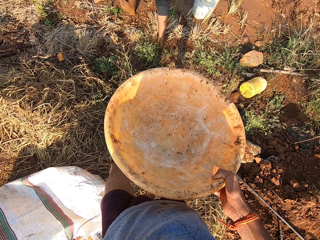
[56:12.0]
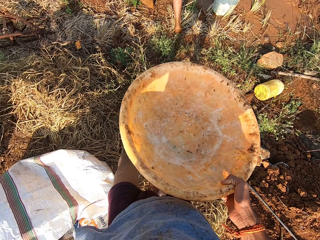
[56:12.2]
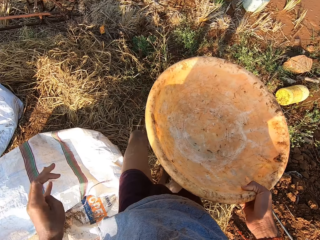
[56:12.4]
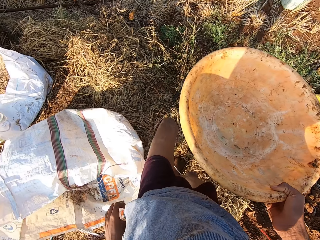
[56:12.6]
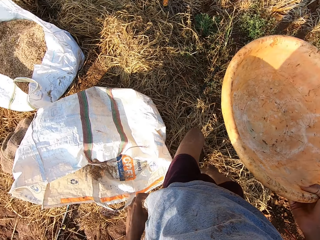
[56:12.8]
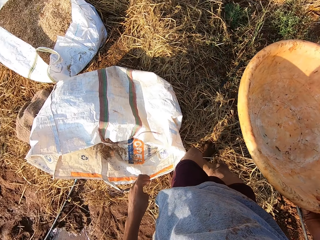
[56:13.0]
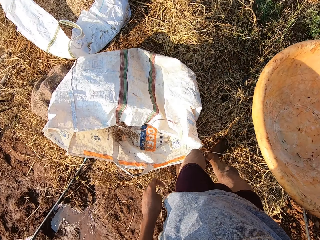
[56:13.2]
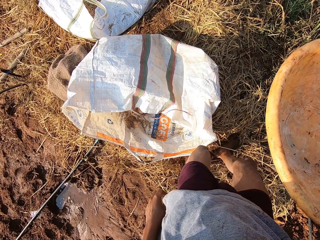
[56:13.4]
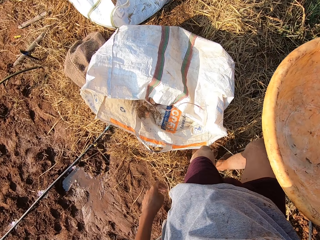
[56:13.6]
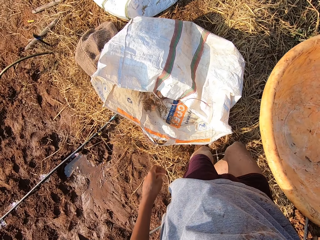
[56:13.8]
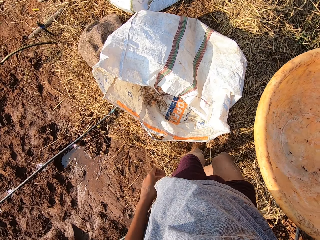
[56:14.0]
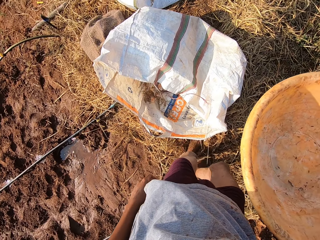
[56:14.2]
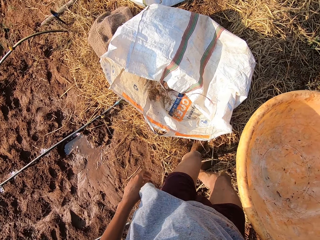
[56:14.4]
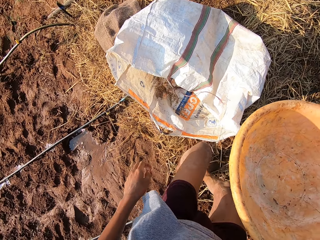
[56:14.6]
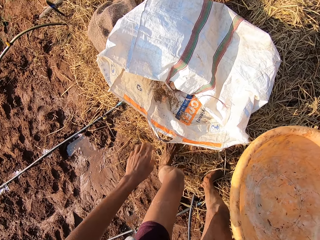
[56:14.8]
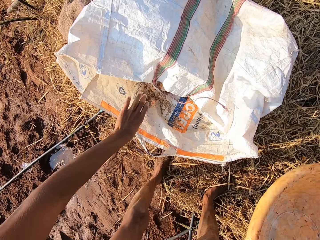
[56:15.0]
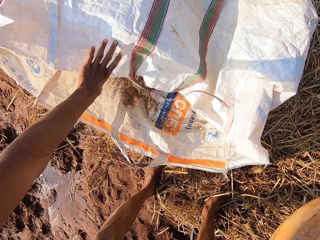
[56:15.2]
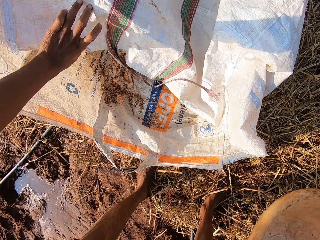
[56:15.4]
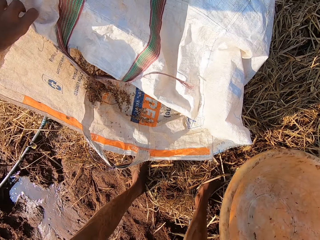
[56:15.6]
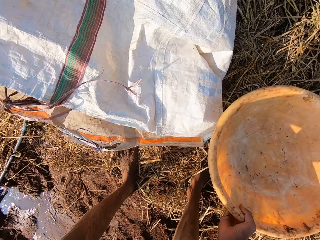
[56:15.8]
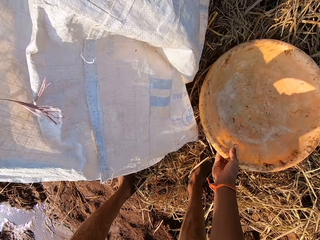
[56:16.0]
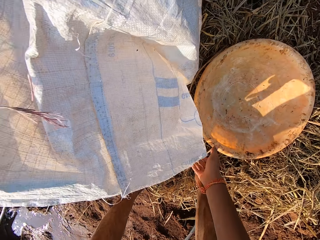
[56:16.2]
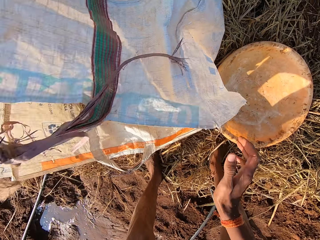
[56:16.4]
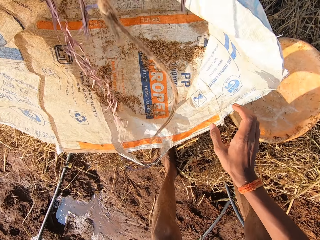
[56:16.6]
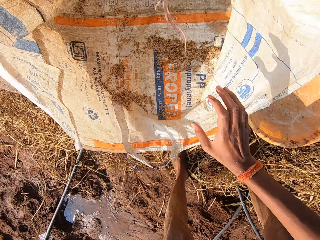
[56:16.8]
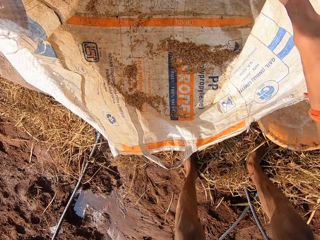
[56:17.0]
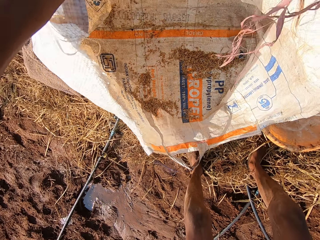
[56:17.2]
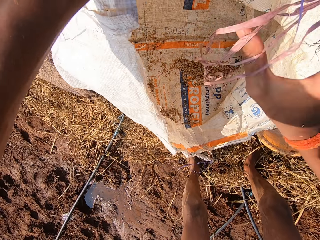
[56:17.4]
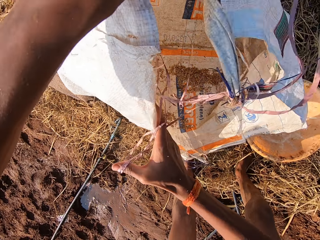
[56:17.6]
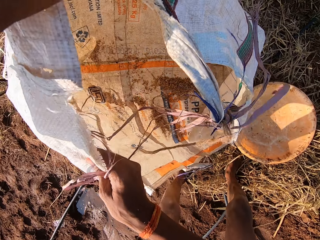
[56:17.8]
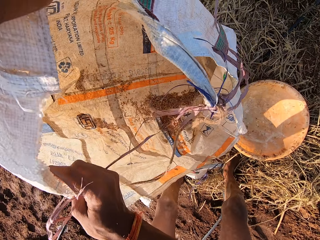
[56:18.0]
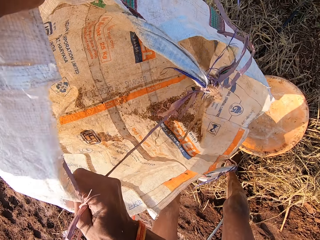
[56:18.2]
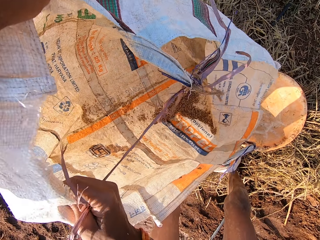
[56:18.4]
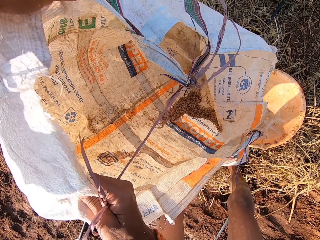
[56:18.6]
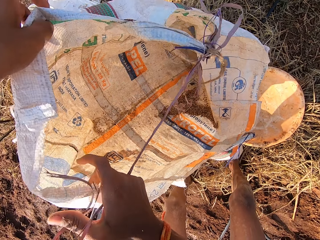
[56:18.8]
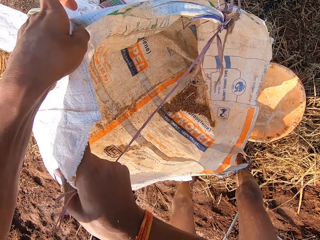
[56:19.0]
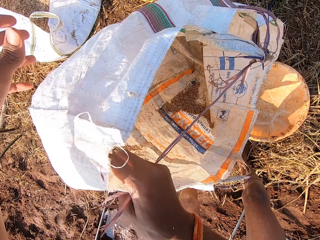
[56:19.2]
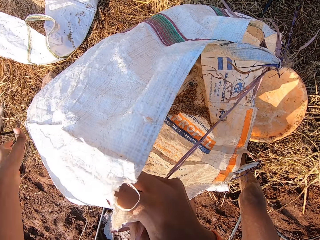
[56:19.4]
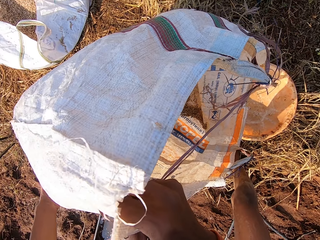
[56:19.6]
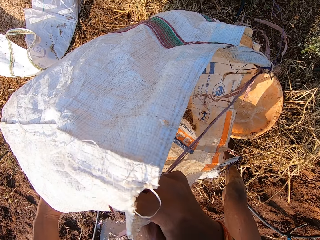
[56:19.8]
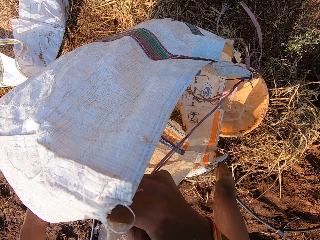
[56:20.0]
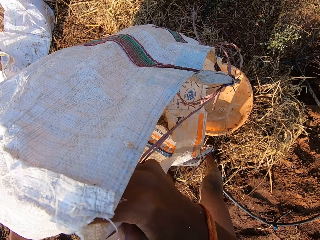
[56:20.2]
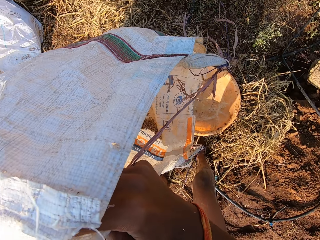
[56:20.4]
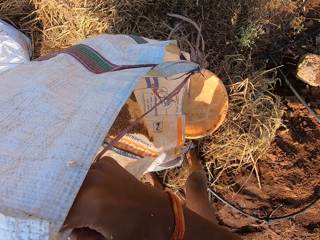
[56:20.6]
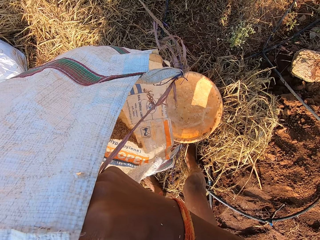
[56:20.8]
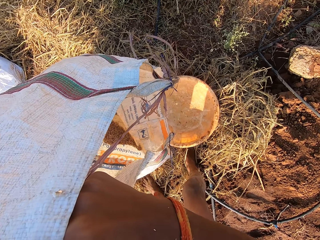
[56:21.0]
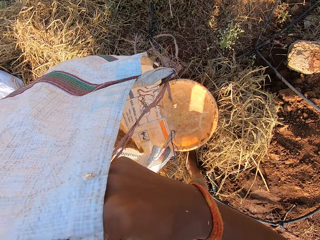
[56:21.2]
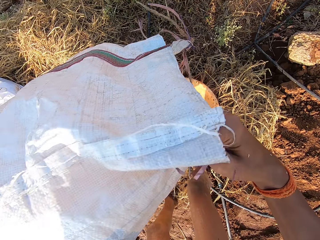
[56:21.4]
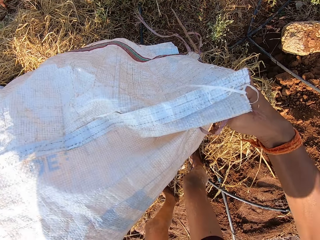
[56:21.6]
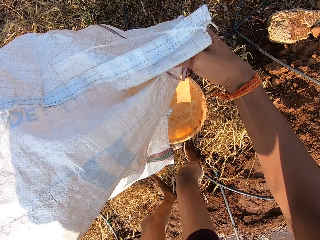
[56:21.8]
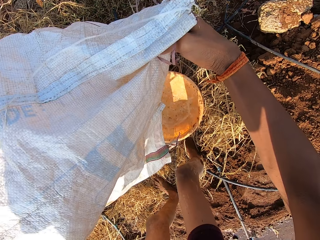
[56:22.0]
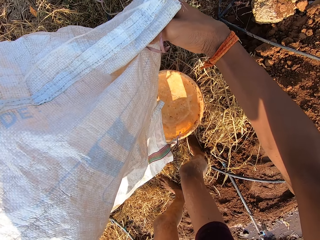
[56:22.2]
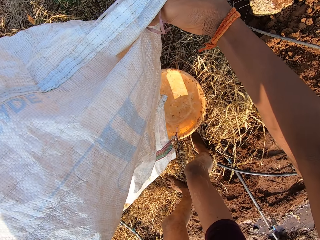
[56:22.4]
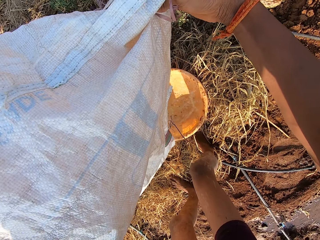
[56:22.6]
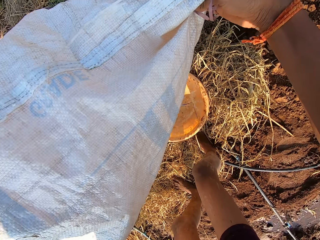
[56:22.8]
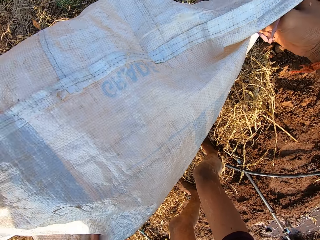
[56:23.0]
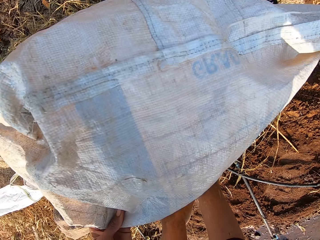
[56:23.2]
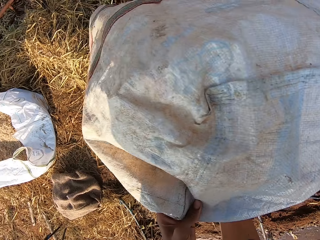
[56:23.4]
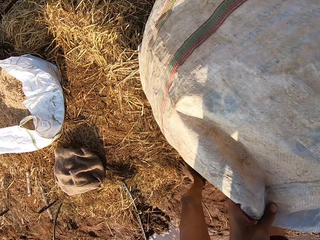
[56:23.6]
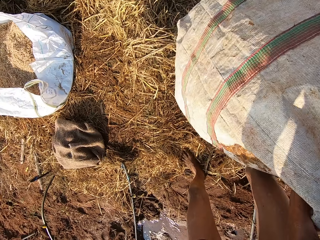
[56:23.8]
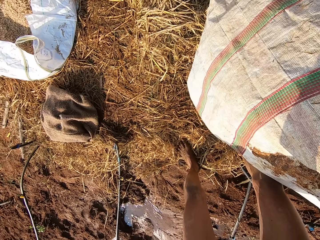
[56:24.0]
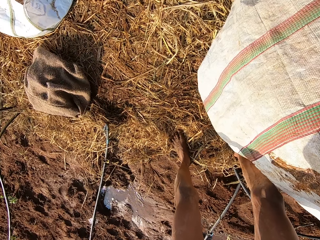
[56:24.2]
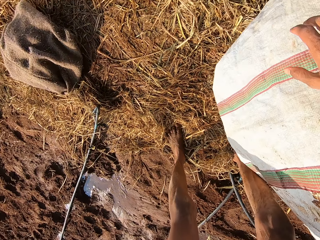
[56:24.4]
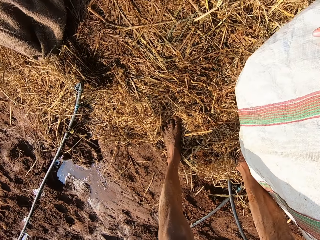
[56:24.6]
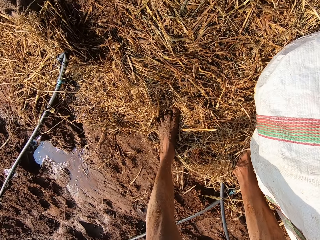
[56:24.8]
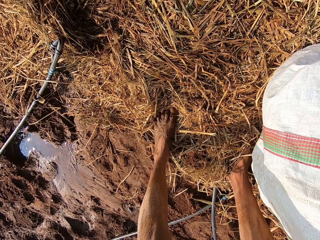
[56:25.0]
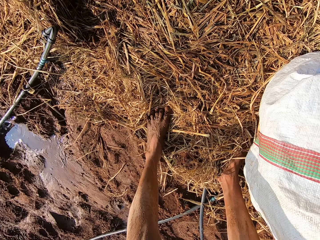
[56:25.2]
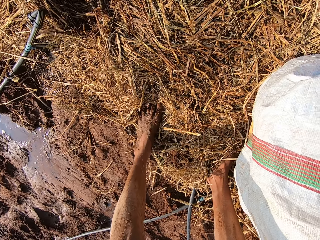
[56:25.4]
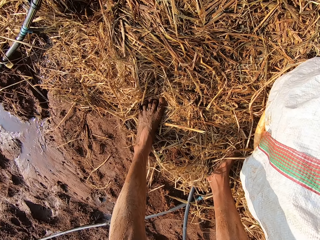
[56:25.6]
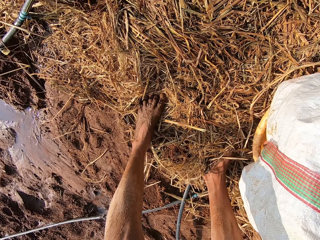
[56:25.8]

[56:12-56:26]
The camera wearer moves his hand. He picks up the sack with his left hand. He picks up the sack from the floor with both hands. He shakes the sack. He pours the grain from the sack into the bowl on the floor with both hands.

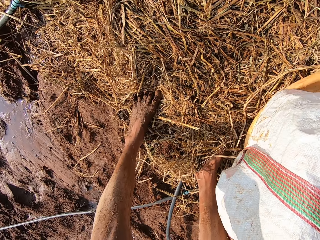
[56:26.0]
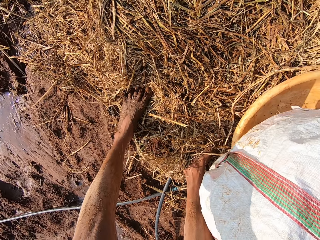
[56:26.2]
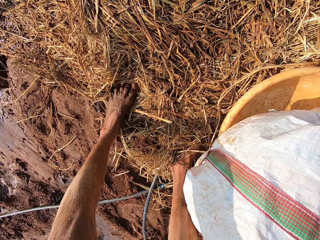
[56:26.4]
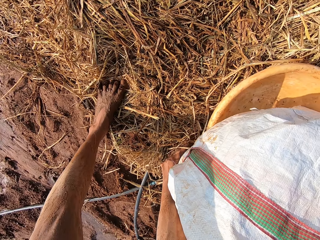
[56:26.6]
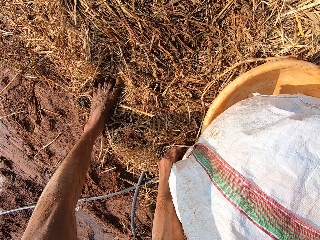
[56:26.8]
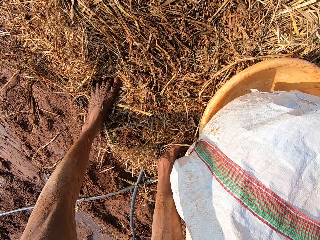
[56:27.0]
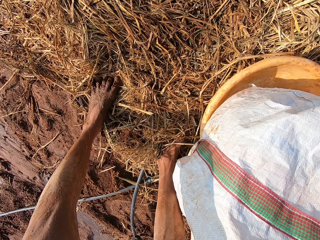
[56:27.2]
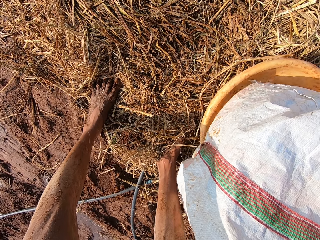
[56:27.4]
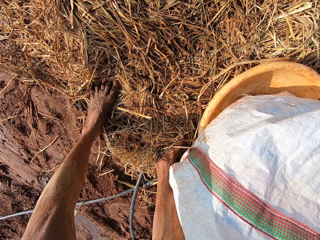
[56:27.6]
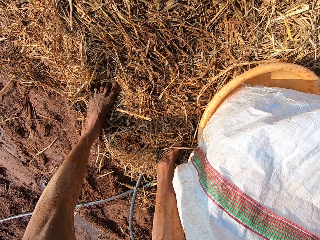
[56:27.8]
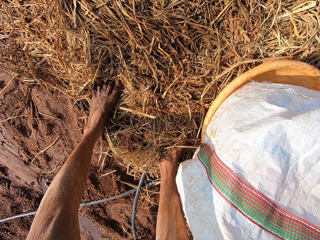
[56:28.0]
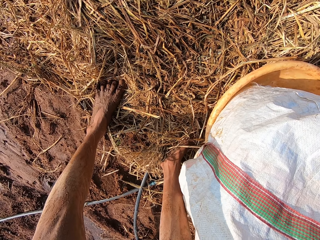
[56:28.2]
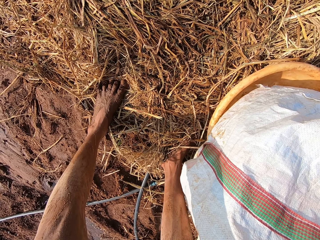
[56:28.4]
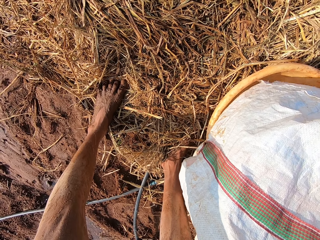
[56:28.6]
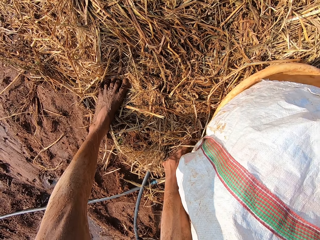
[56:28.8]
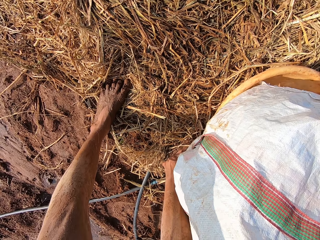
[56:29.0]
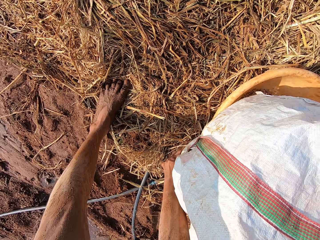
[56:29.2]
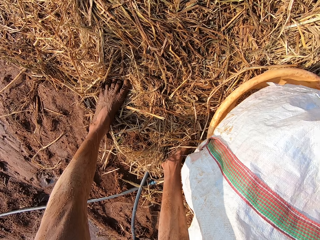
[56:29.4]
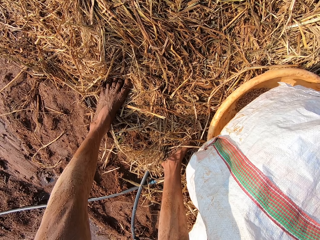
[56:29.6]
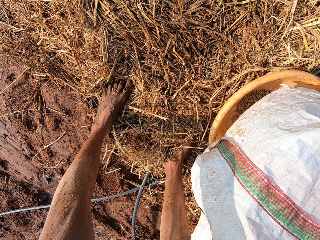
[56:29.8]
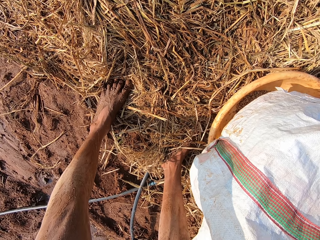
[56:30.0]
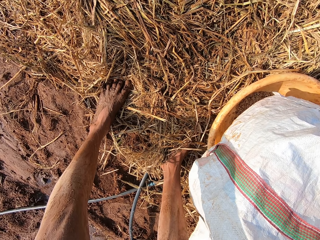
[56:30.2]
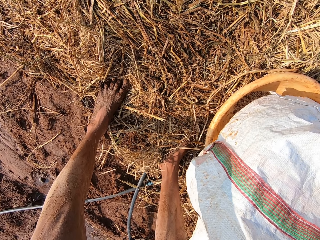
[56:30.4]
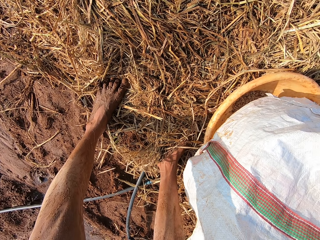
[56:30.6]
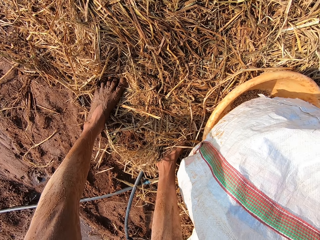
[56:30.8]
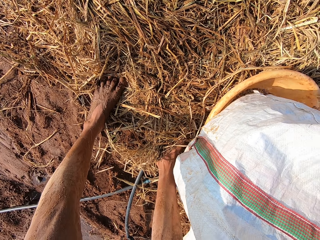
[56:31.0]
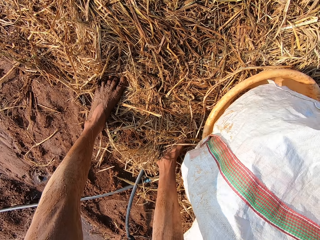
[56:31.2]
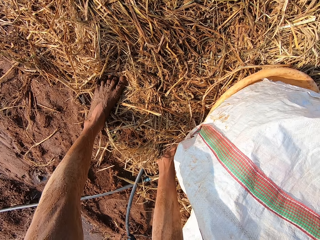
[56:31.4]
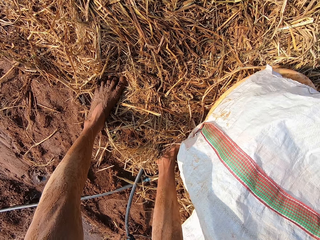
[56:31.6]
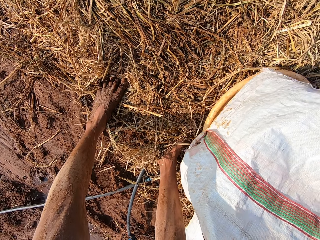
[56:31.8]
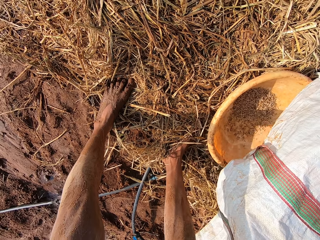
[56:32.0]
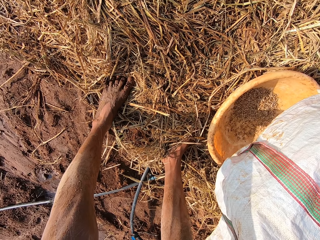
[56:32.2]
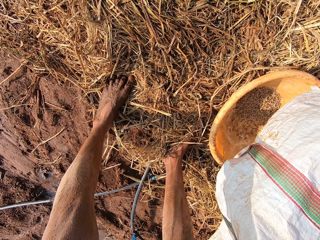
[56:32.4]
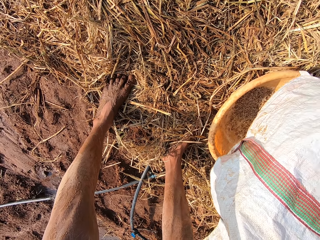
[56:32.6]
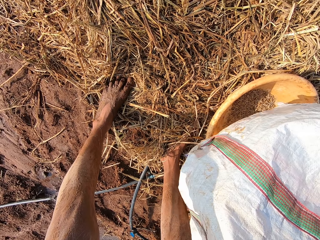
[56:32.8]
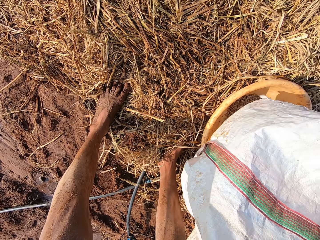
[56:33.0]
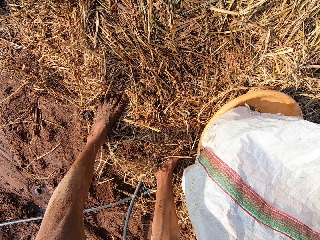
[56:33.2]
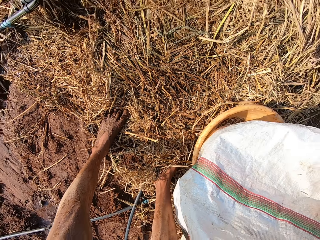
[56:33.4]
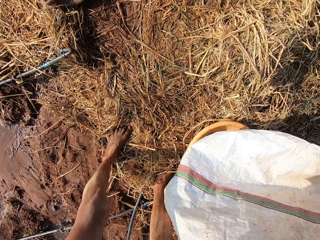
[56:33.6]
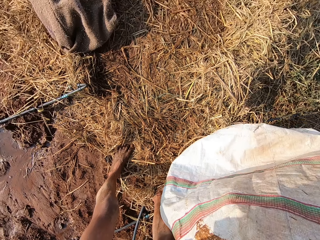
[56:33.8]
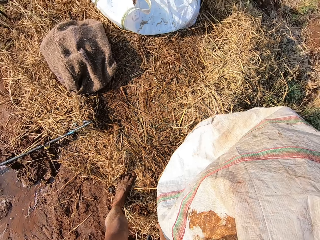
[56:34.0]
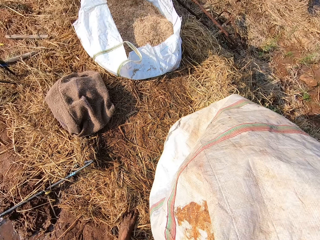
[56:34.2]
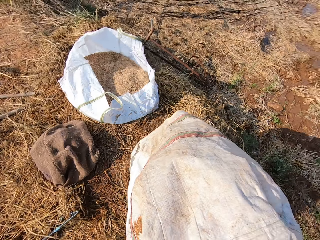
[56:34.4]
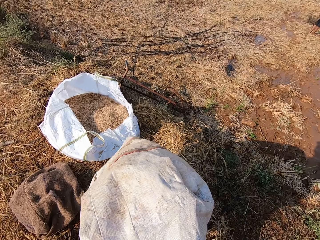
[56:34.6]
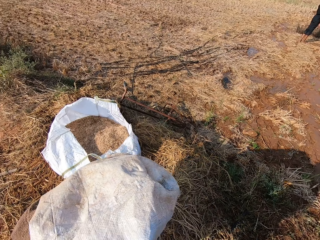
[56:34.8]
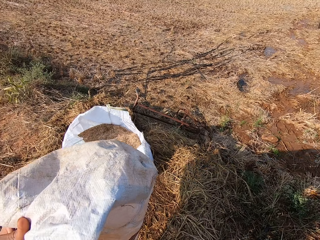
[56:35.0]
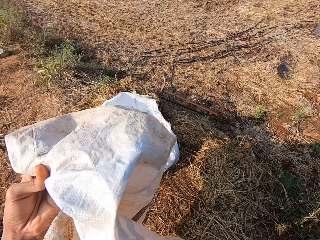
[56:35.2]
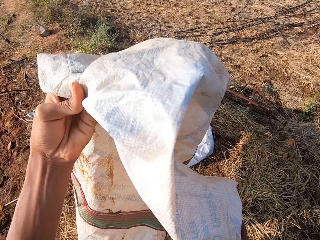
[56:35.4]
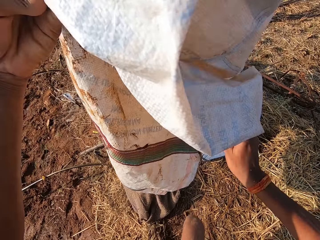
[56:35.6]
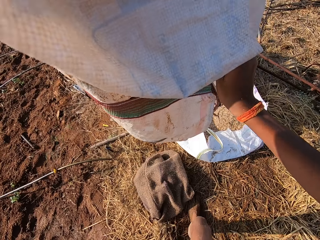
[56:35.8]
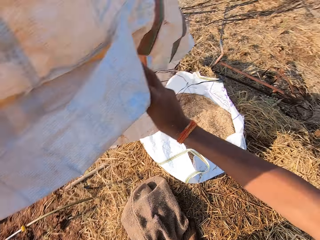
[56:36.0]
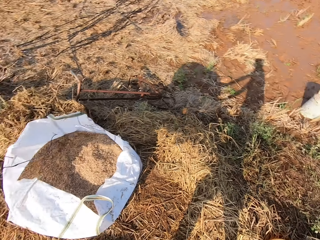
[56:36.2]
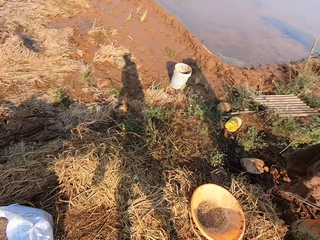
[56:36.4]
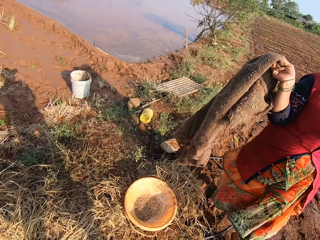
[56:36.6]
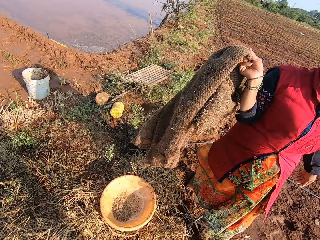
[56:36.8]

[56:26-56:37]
The camera wearer shakes the sack. They raise the sack with both hands.
